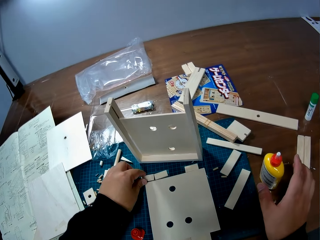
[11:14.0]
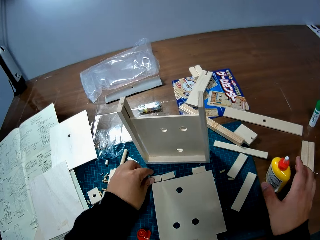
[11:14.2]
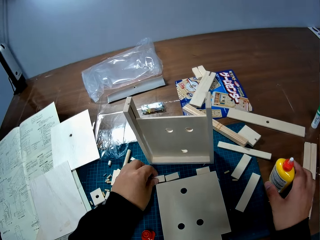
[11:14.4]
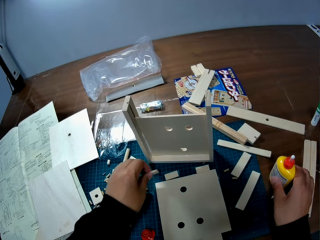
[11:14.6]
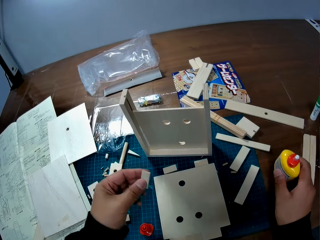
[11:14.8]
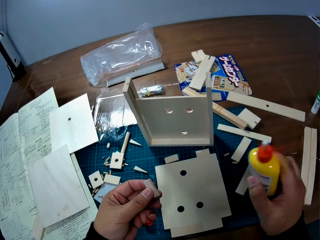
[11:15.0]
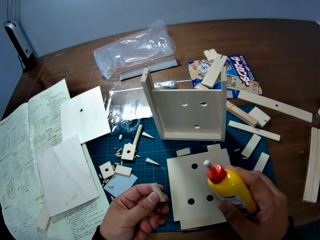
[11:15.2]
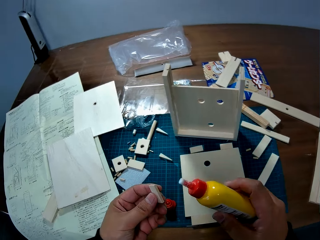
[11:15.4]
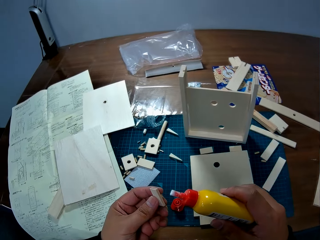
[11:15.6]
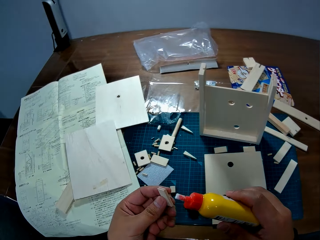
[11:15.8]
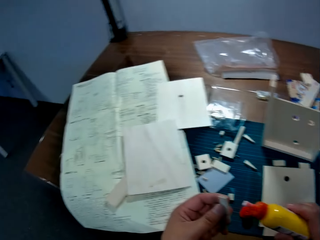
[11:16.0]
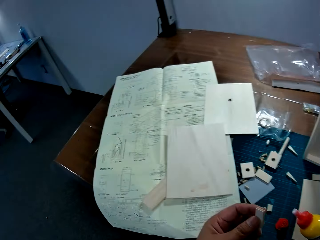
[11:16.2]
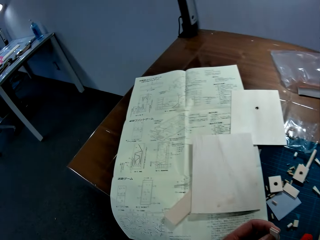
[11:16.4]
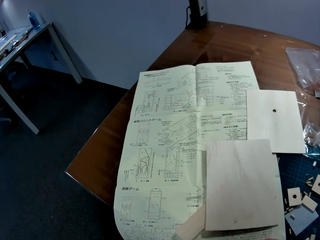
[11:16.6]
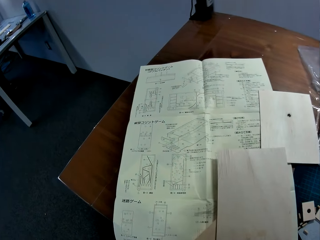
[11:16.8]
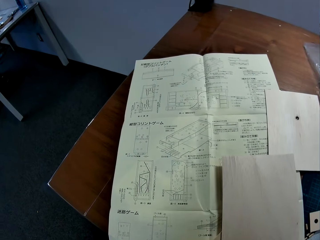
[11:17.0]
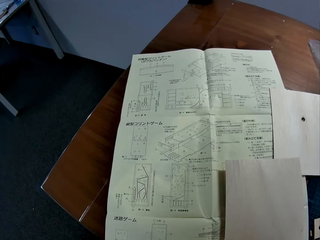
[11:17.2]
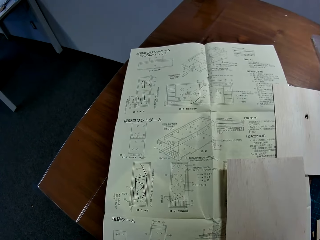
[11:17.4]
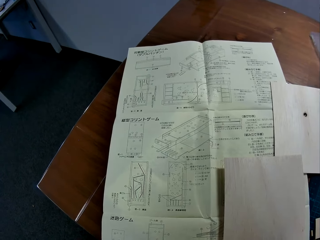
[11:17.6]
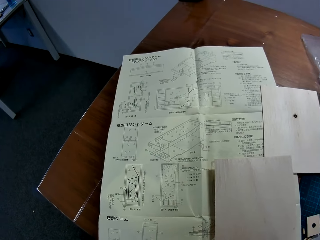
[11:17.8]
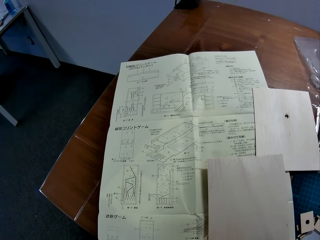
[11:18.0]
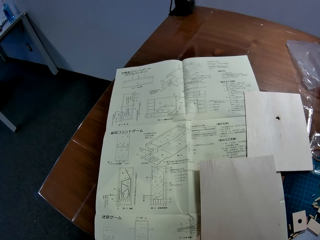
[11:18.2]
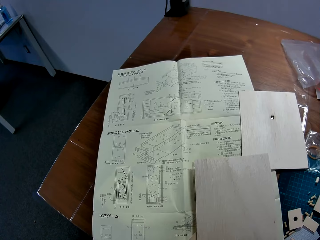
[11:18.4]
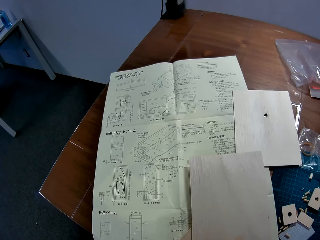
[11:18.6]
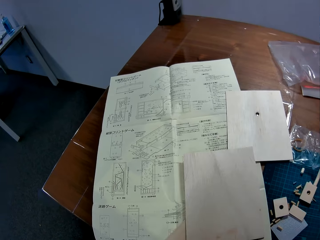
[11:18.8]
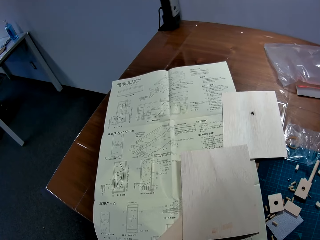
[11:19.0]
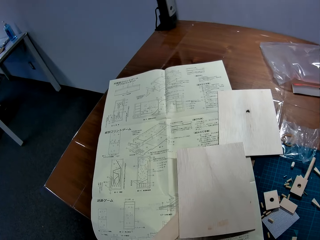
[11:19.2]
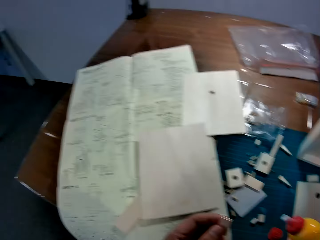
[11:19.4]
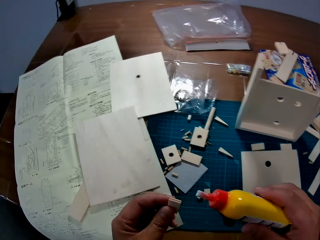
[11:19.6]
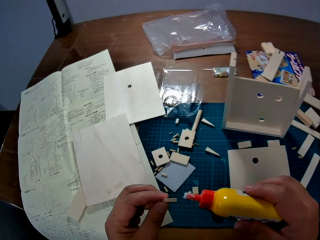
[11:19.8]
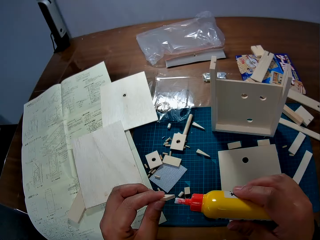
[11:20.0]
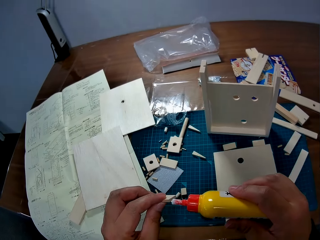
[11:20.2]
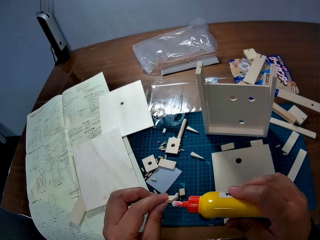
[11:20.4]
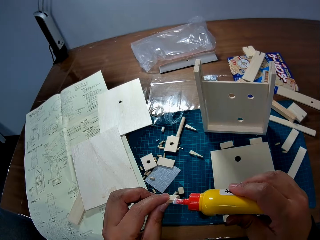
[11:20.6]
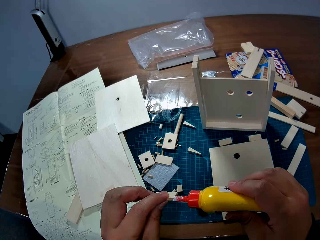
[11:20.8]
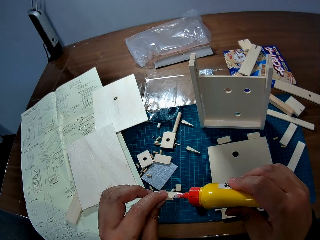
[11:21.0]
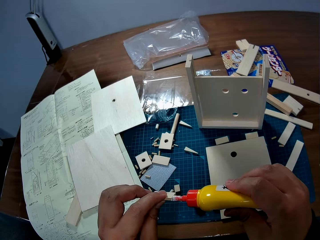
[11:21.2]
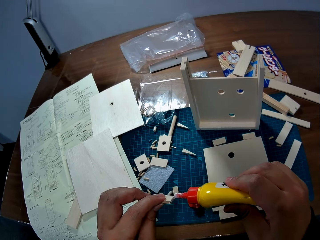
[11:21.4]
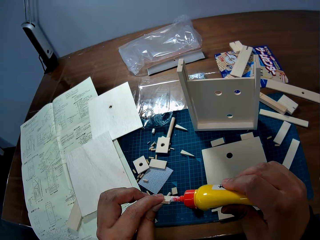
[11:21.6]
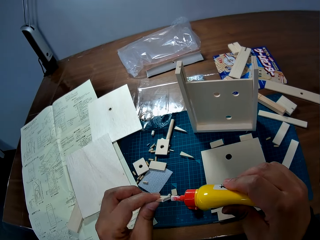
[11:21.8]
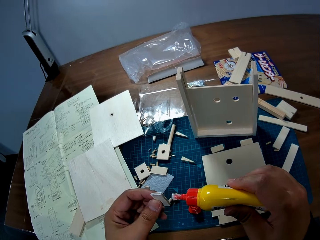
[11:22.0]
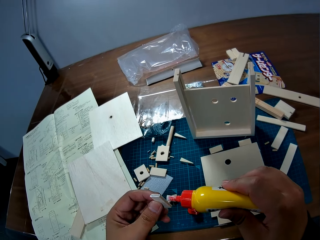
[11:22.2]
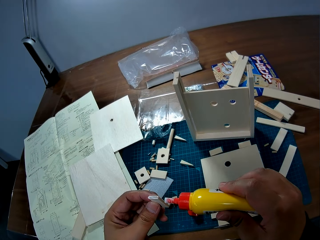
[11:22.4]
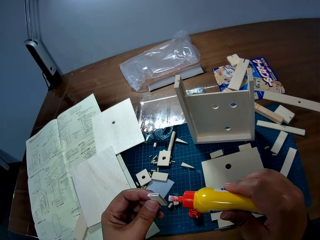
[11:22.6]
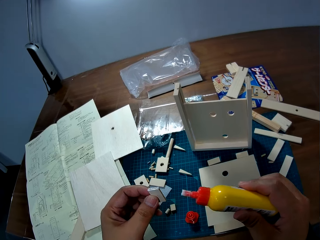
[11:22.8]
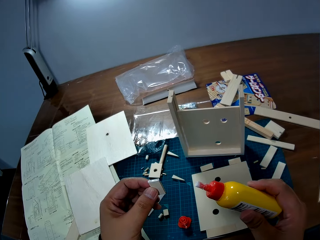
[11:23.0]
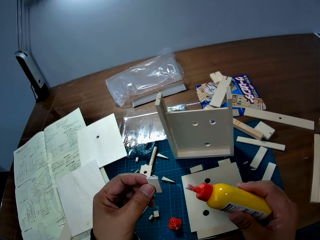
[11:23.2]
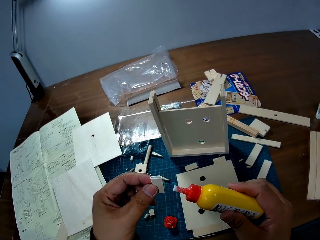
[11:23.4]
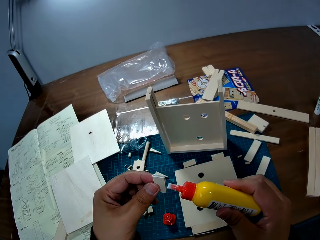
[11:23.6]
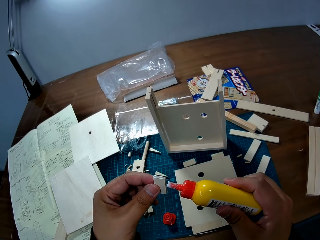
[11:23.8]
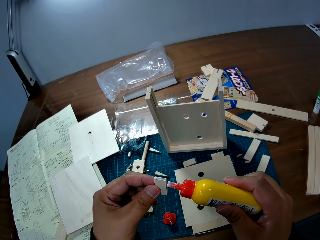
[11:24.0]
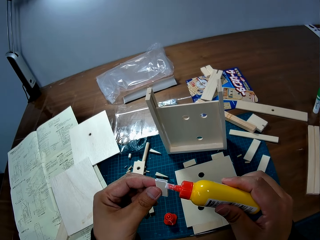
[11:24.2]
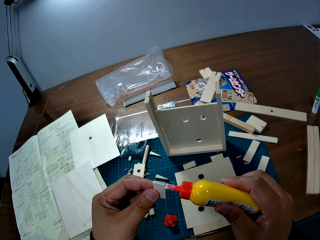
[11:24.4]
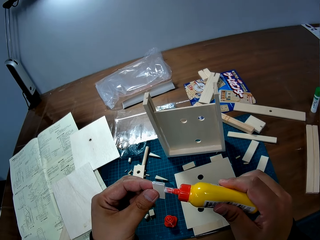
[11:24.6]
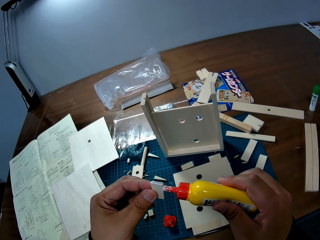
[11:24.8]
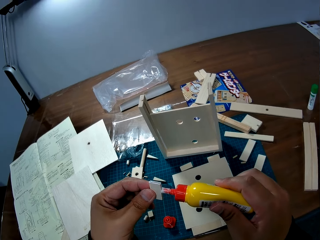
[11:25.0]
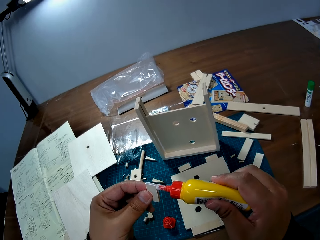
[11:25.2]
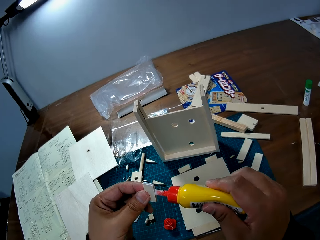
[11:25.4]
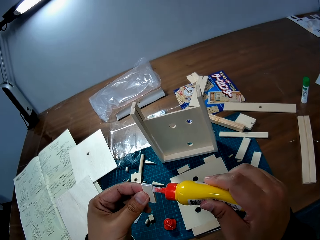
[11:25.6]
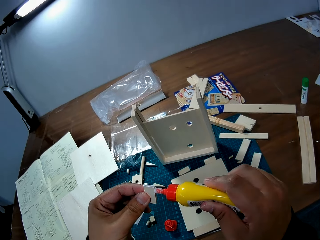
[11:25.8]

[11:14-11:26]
The camera wearer picks up a piece of wood from the table with his left hand. He picks up the bottle of glue from the table with his right hand. He stares at the blueprint on the table. He applies glue to the piece of wood in his left hand.

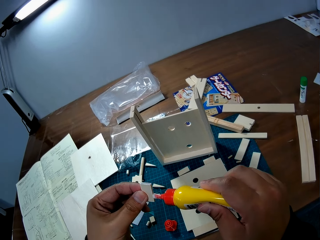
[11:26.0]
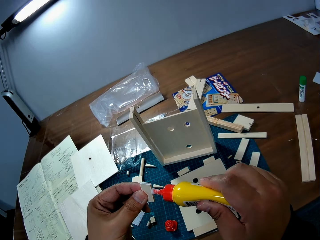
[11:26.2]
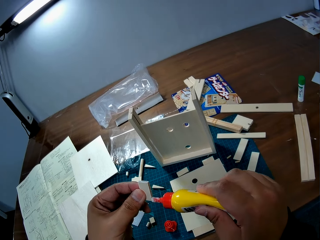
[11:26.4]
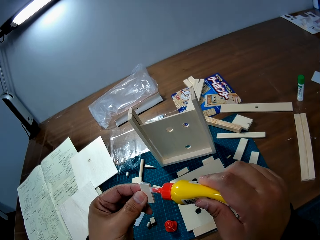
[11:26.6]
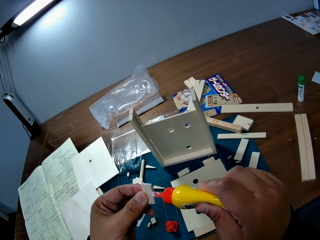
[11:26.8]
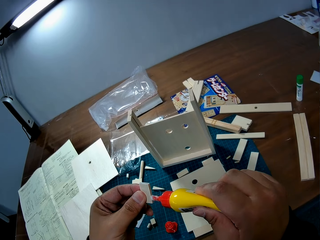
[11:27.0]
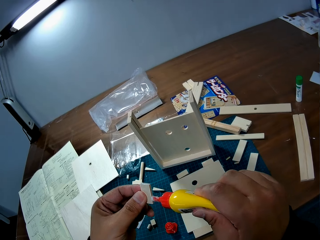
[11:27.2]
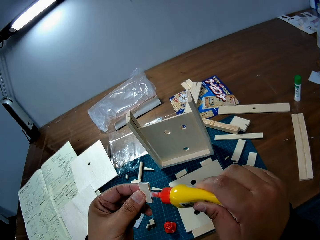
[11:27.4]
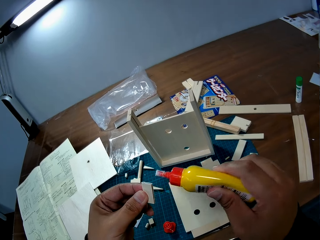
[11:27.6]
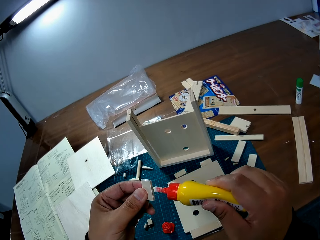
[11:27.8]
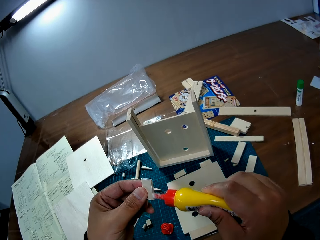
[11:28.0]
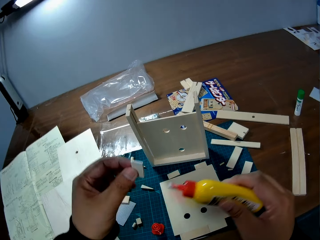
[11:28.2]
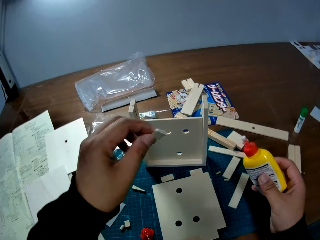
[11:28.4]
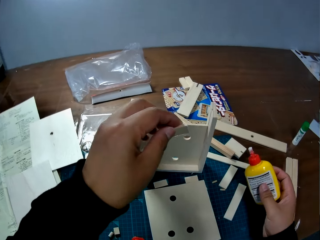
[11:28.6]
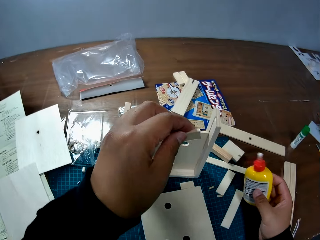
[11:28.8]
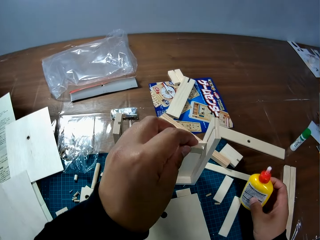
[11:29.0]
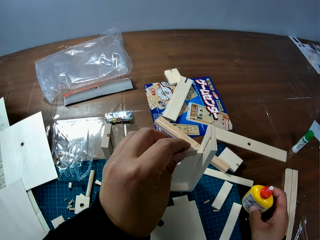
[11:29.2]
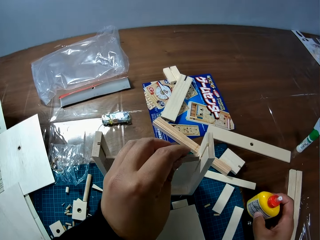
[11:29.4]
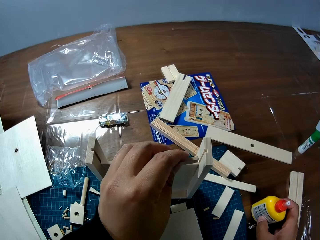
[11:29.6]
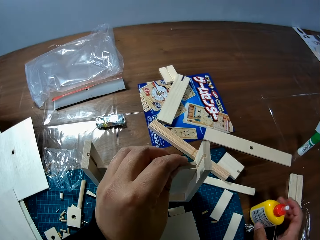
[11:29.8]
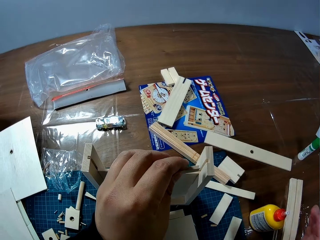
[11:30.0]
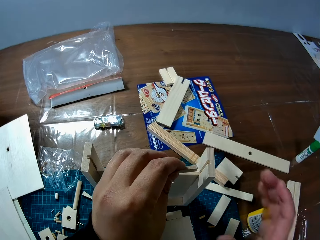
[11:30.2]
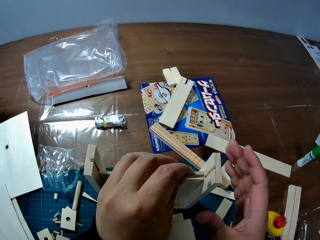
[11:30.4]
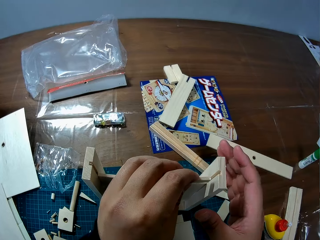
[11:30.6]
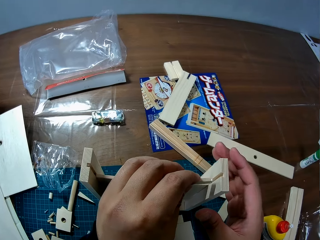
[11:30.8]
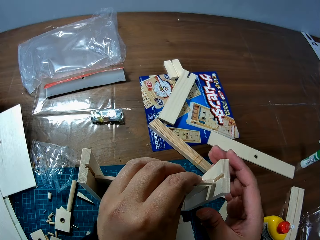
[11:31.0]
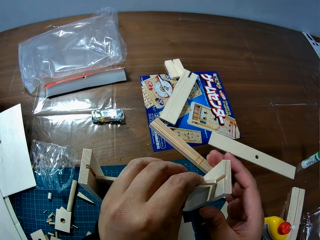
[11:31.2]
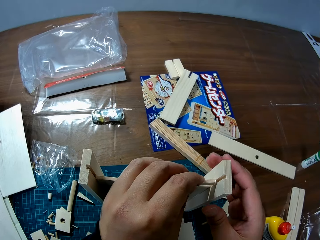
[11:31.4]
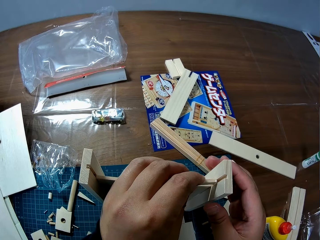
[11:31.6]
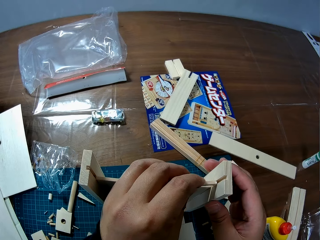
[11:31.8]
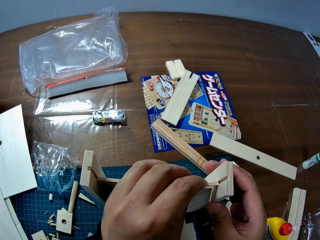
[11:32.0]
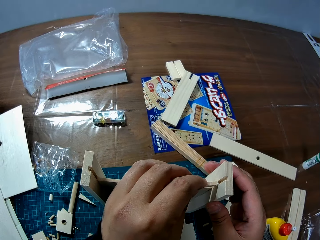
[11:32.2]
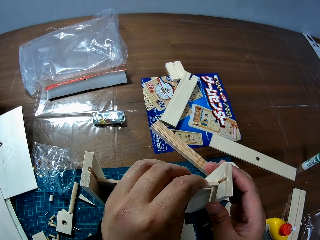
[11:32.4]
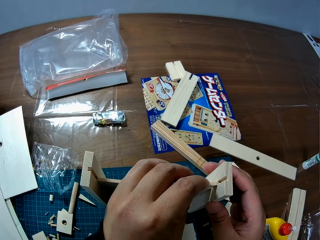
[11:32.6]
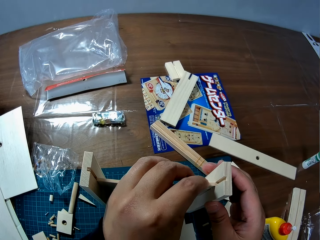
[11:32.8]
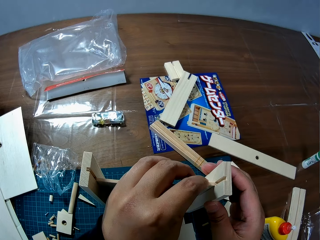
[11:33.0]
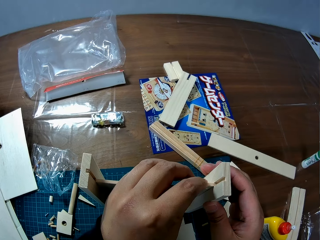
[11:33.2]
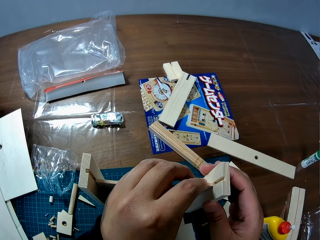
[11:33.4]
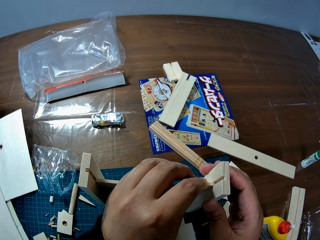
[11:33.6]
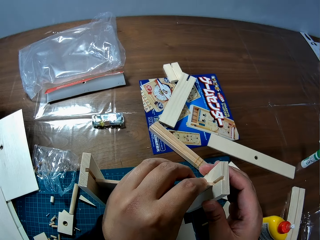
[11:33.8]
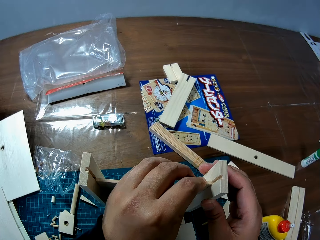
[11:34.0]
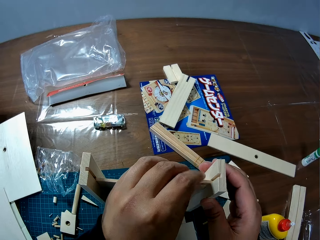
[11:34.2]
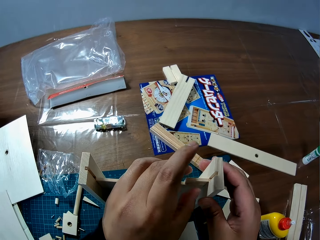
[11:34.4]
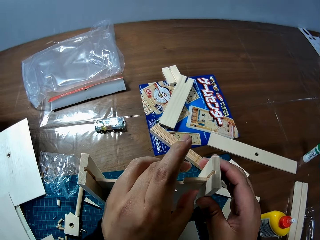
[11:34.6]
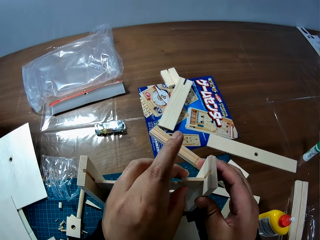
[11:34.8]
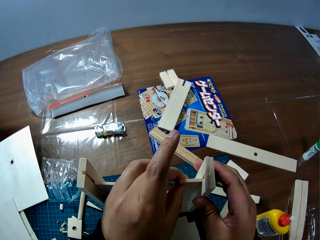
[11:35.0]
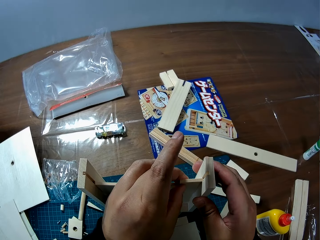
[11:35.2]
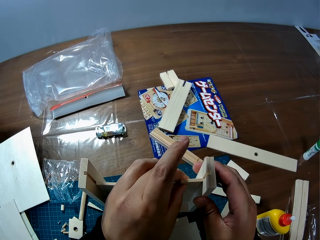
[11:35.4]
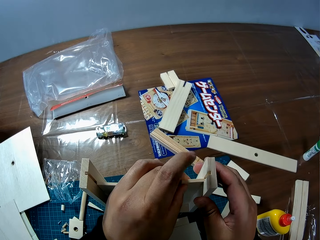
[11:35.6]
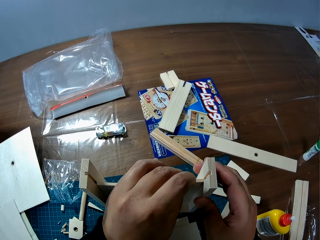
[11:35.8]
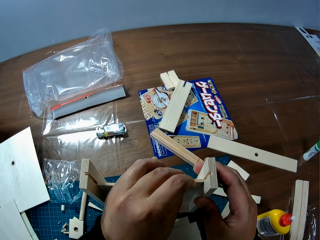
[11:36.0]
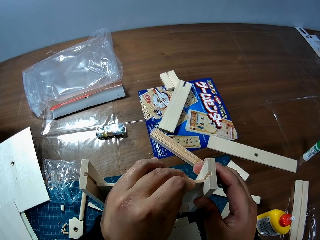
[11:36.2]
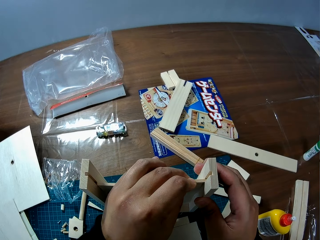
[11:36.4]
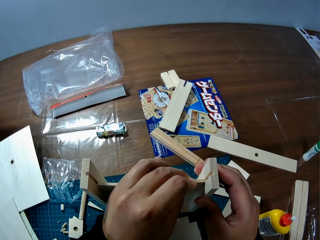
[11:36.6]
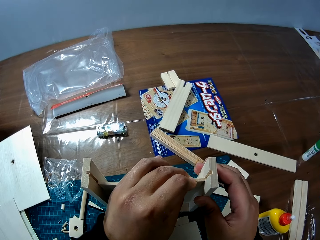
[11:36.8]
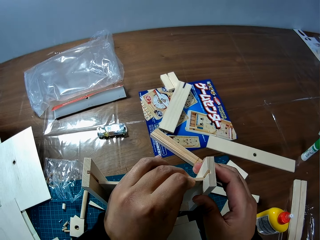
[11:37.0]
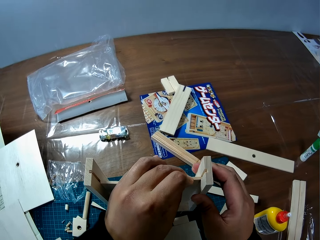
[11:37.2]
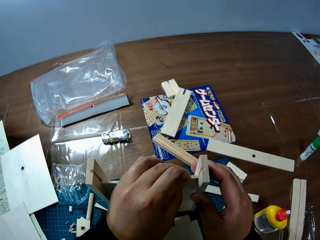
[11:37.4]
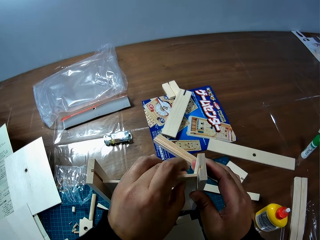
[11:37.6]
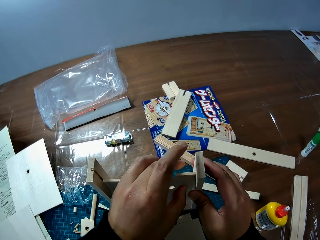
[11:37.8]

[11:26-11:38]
The camera wearer drops the bottle of glue on the table. He attaches the piece of wood to the woodwork on the table. He attaches it again. He holds the woodwork on the table with his right hand.
